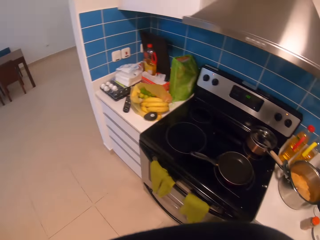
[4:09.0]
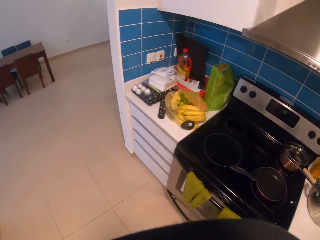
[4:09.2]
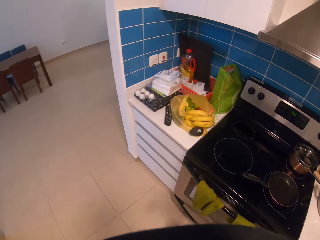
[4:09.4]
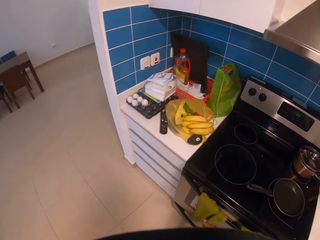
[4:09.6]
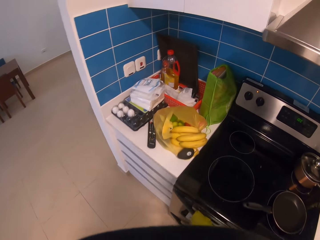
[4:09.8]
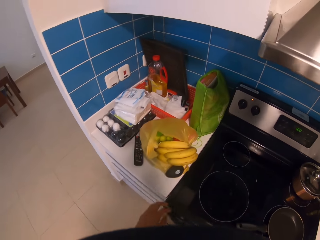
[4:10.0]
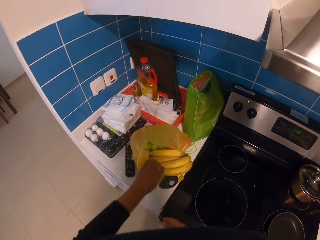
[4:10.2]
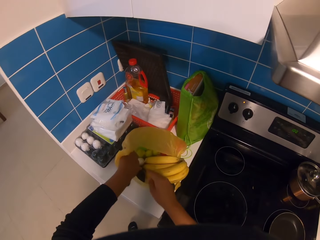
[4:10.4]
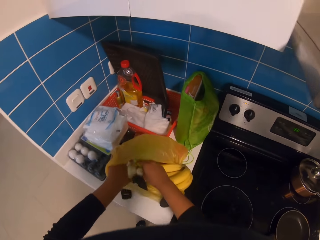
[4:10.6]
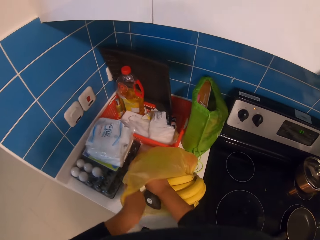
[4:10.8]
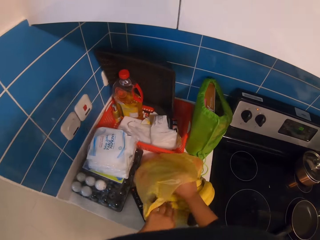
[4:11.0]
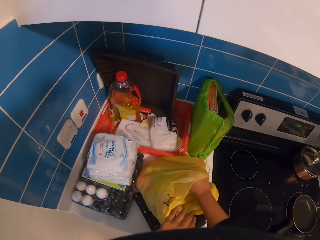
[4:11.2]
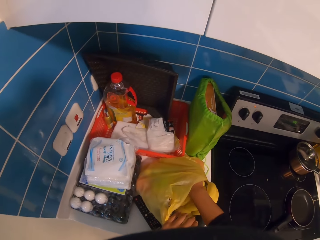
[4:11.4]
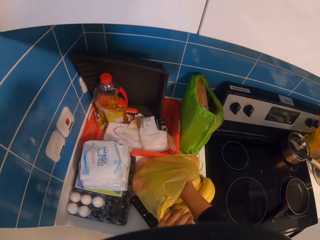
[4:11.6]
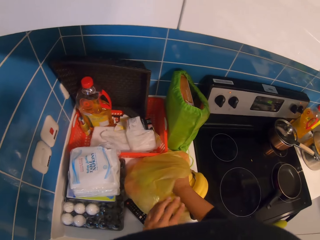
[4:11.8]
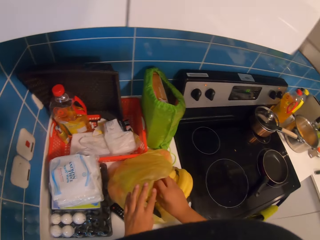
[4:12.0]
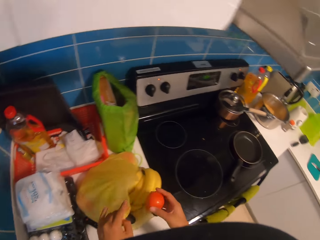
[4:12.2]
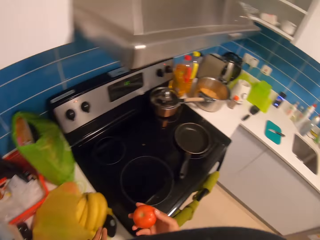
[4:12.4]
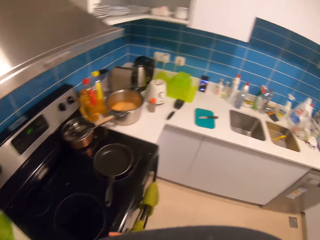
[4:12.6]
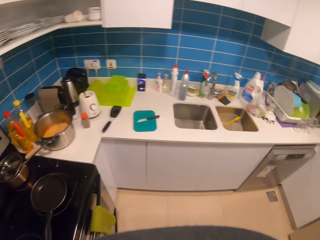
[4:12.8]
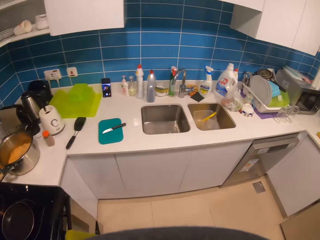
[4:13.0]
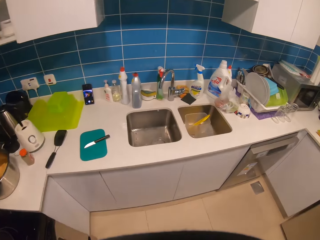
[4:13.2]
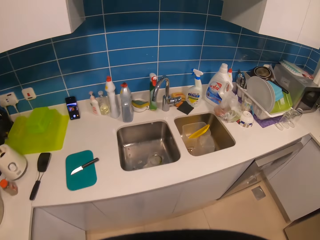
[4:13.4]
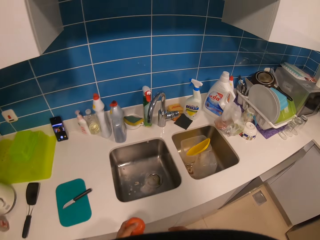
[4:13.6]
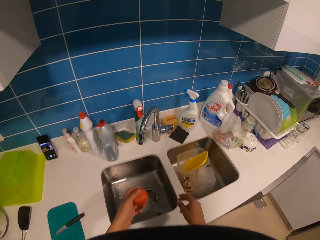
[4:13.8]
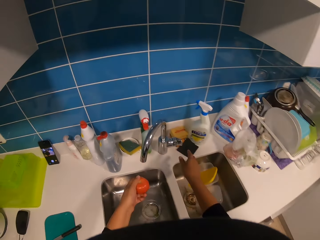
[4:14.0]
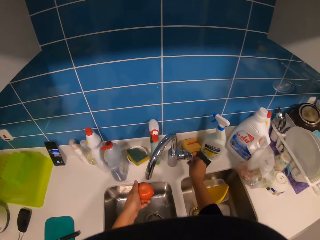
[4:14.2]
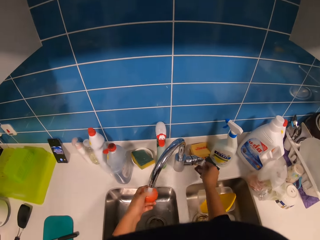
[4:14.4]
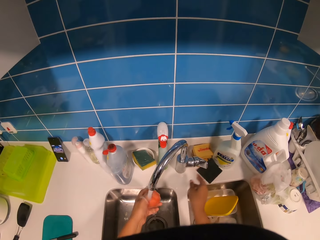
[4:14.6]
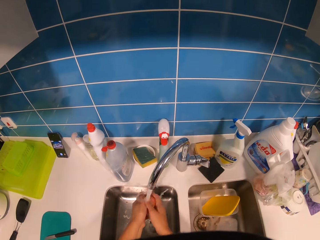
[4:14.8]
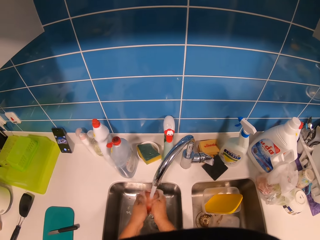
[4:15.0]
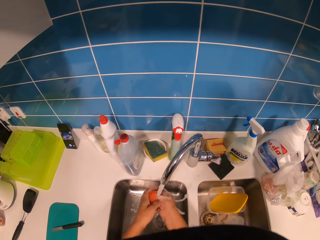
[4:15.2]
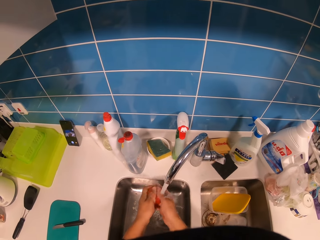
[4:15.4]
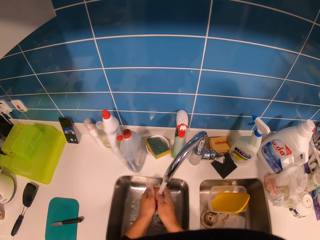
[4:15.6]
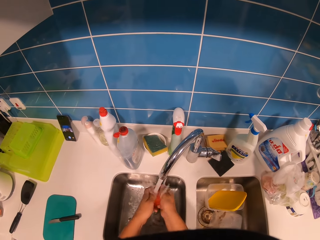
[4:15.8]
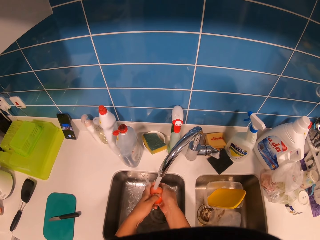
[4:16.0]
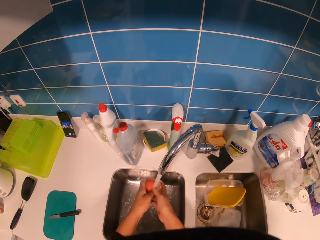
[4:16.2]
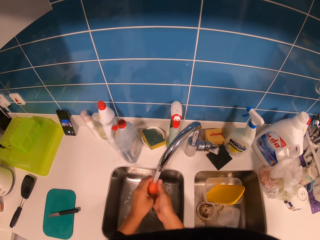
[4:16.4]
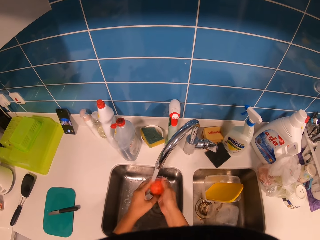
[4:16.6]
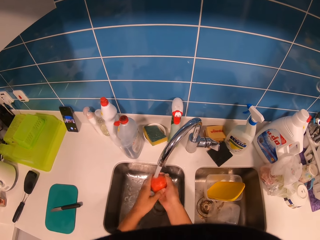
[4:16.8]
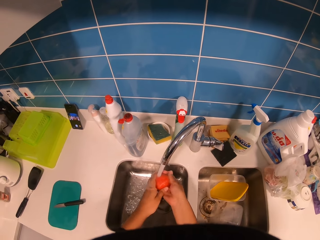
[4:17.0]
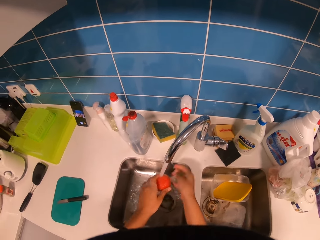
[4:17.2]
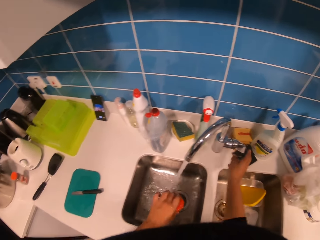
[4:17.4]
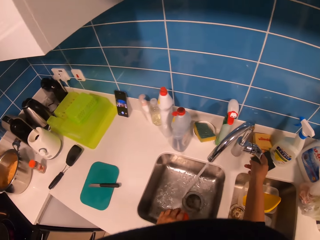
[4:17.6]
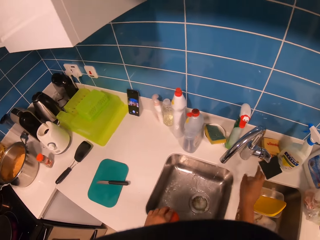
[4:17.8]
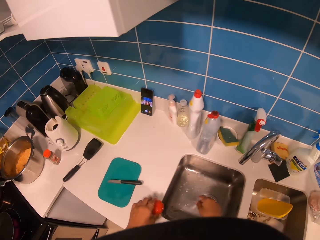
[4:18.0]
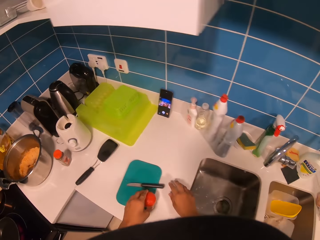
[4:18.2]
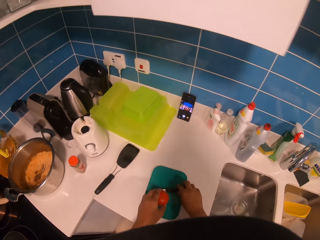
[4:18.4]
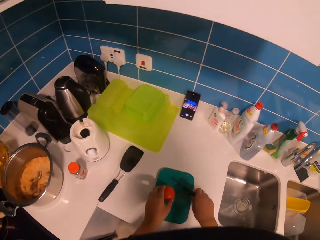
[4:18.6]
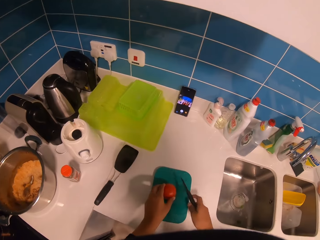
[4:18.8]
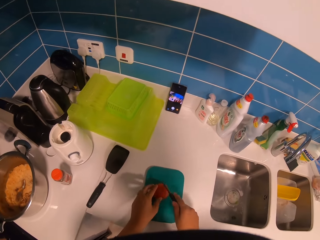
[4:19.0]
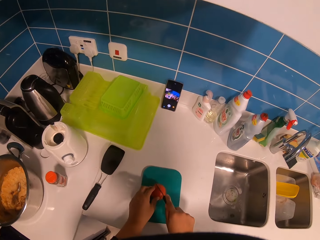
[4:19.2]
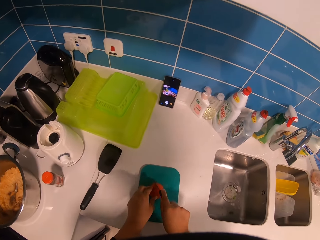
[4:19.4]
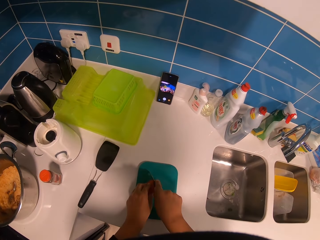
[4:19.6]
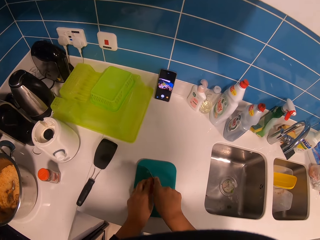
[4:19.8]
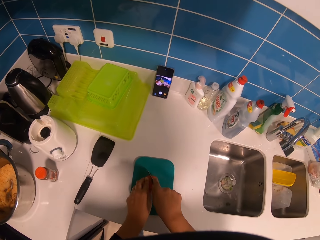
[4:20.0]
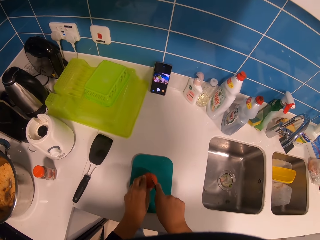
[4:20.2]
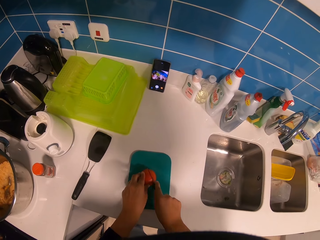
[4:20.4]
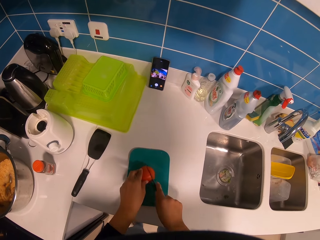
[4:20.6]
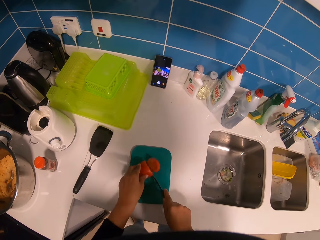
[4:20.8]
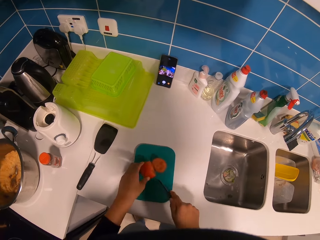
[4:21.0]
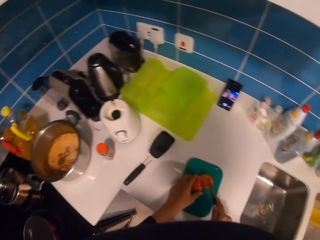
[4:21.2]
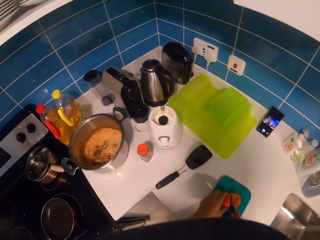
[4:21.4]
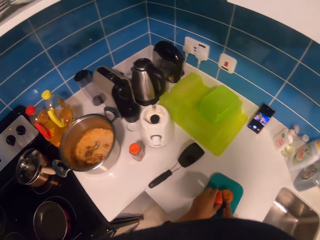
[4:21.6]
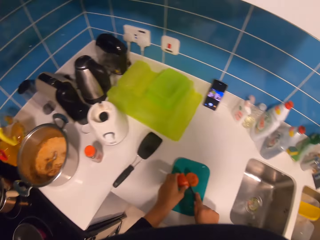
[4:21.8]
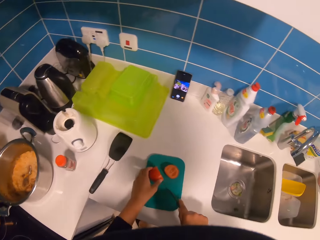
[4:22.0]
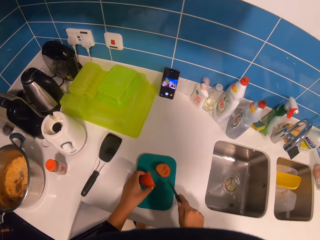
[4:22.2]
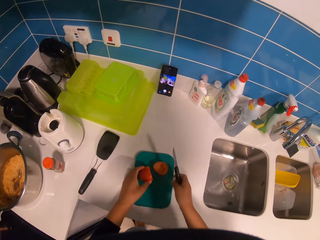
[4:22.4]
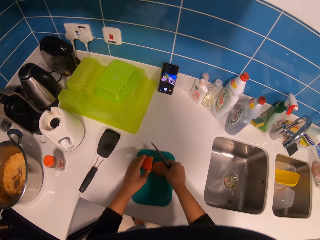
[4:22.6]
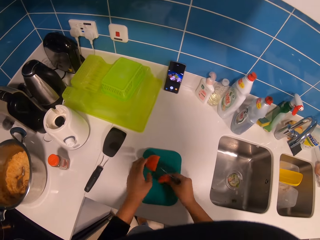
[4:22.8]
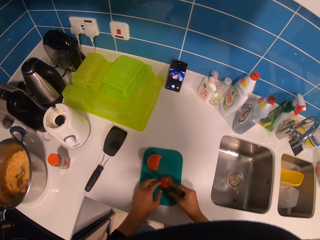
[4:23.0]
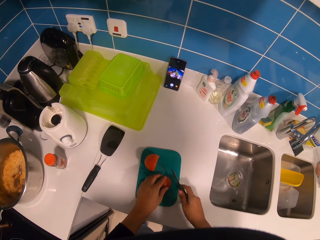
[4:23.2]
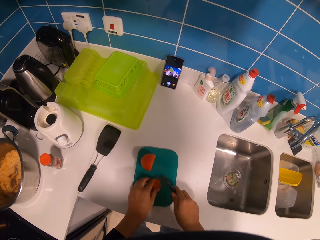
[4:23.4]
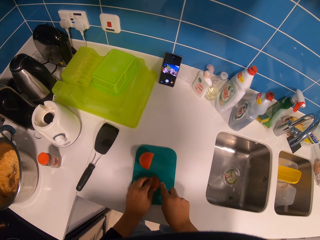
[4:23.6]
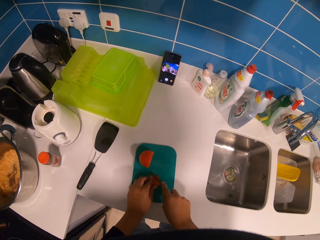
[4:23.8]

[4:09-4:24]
The camera wearer walks towards a plastic bag. They pull a tomato from a polythene bag. They open a tap of water and wash the tomato. They close the tap of water. They pick up a knife. They cut the tomato with the knife.

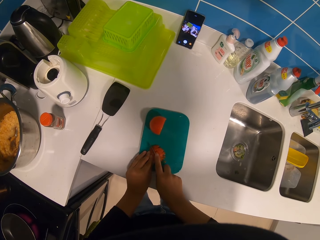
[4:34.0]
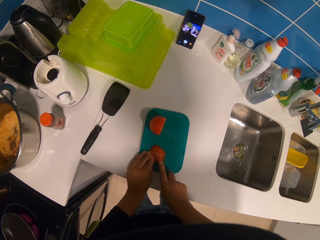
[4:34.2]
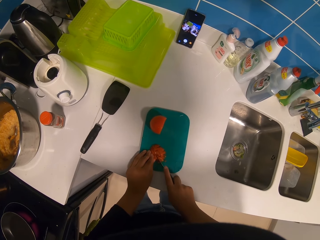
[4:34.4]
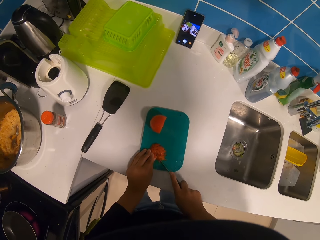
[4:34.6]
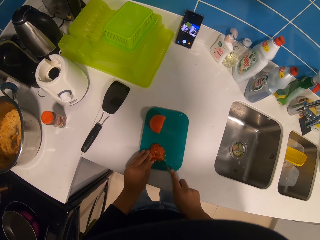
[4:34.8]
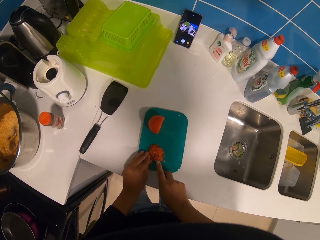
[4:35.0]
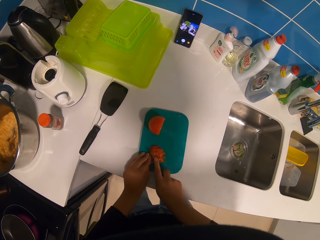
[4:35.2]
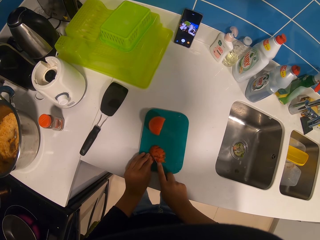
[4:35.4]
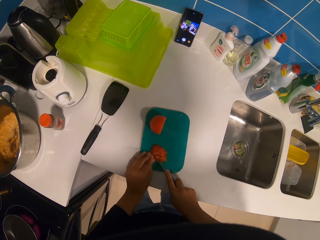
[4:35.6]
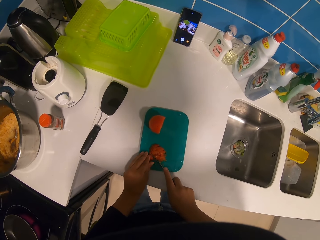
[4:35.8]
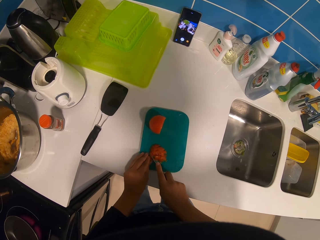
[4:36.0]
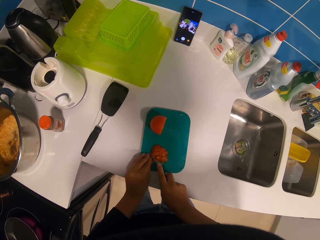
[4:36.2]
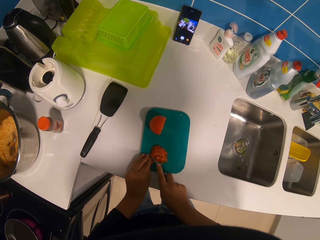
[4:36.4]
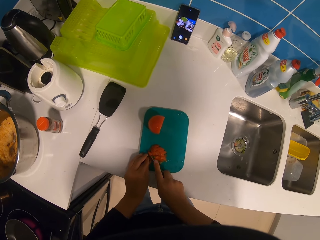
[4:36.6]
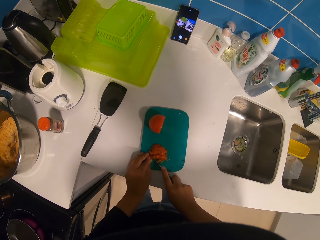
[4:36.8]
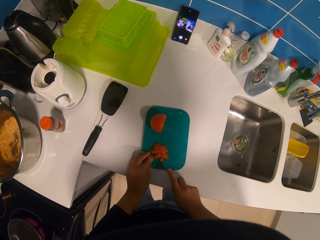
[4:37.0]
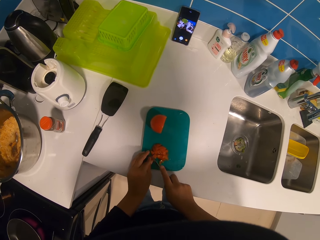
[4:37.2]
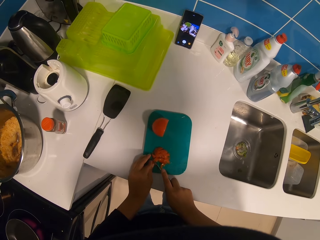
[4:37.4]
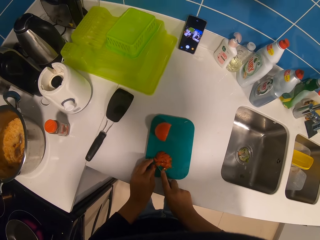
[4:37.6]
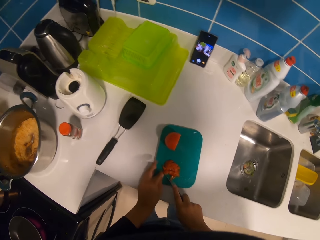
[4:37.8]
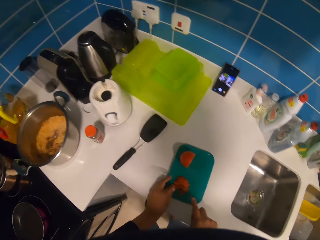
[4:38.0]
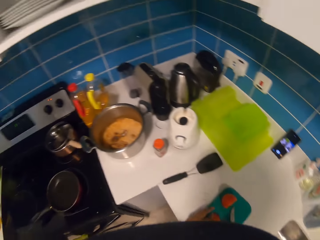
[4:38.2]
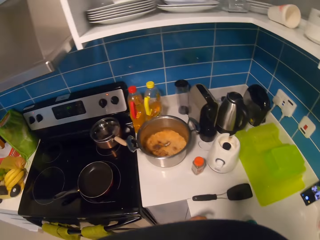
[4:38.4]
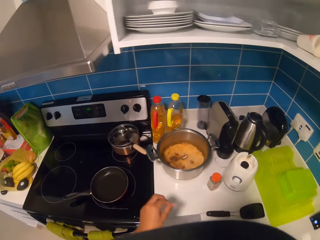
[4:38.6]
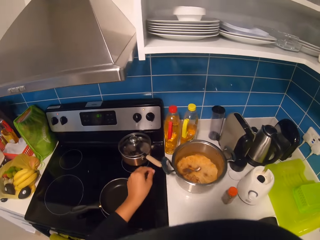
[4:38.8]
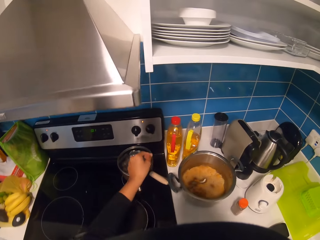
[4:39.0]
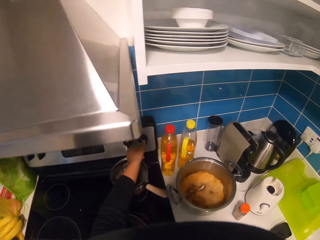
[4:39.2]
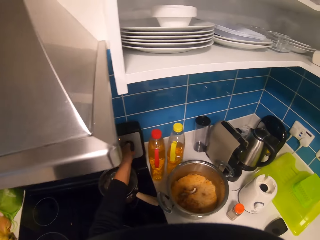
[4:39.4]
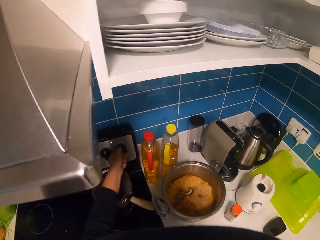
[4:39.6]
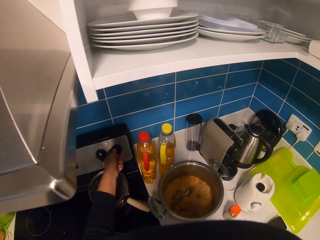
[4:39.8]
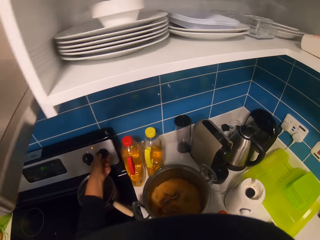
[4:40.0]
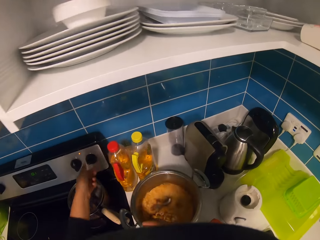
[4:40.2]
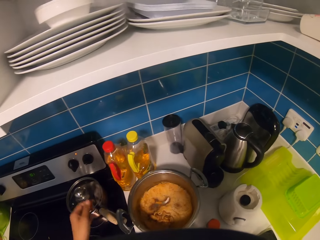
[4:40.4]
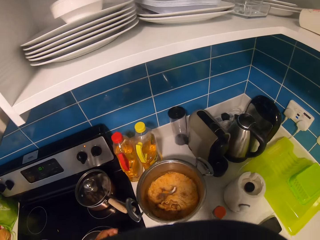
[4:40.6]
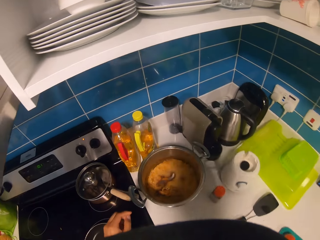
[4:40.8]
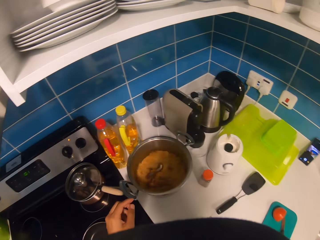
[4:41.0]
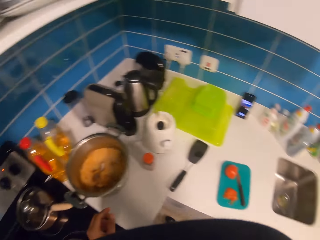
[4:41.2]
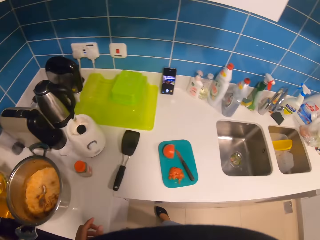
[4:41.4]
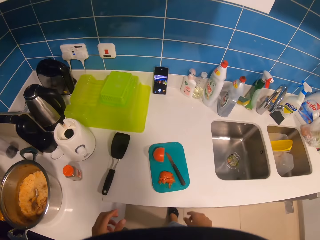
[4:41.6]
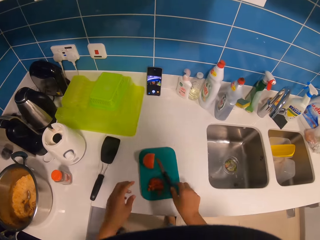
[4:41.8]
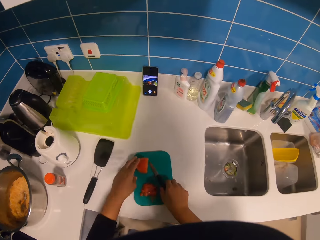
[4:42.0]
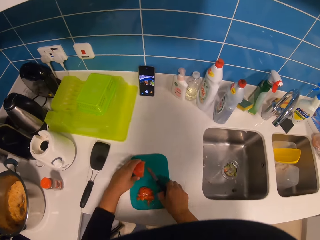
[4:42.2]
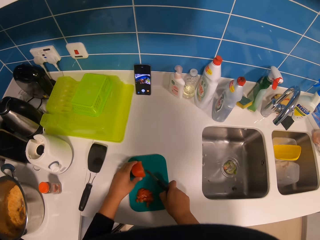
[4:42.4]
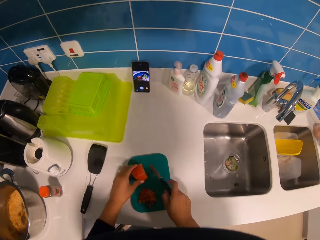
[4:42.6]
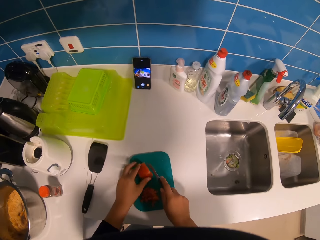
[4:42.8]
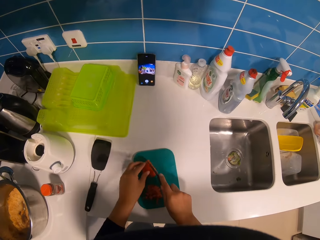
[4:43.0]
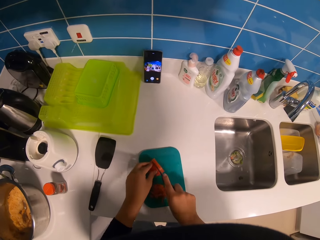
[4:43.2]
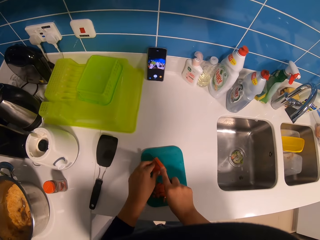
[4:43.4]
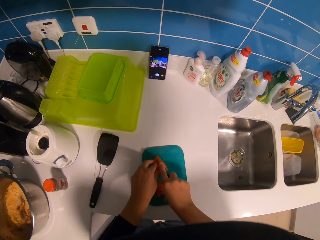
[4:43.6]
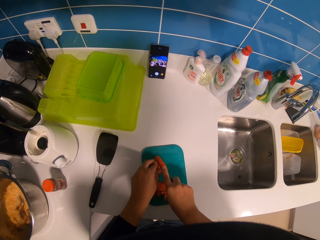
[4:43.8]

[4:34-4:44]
The camera wearer turns off a gas knob. They pick up a knife.
